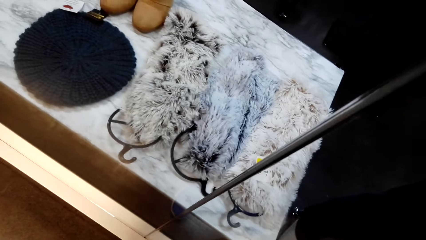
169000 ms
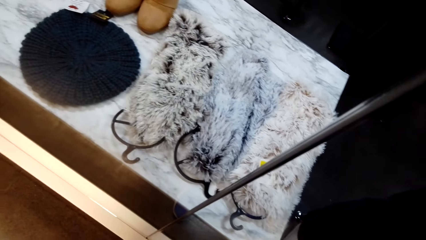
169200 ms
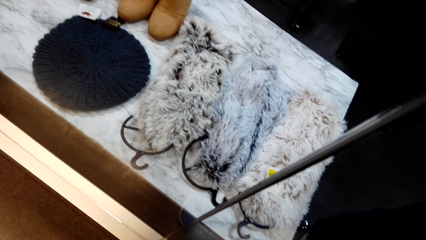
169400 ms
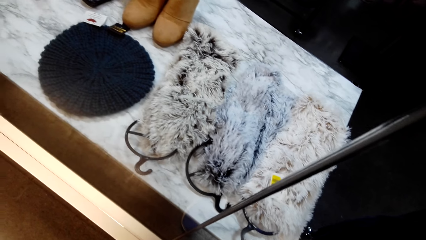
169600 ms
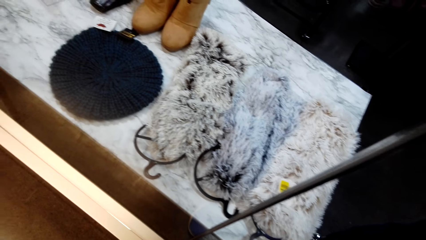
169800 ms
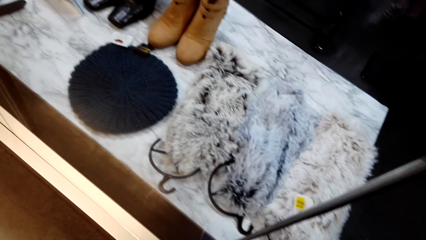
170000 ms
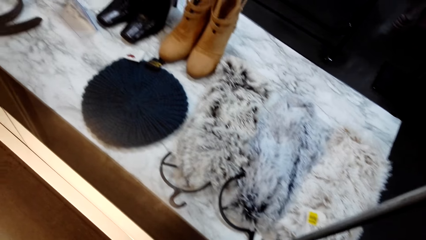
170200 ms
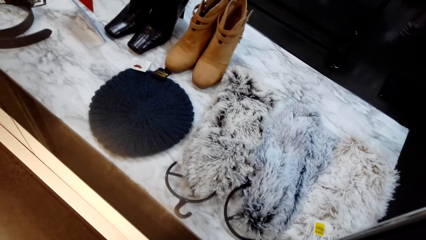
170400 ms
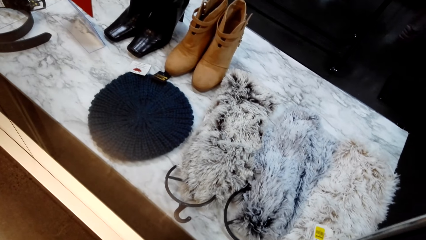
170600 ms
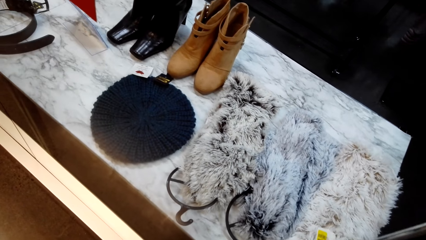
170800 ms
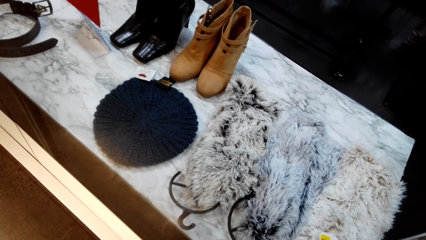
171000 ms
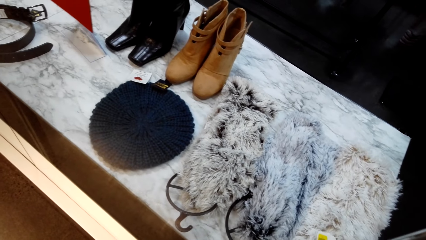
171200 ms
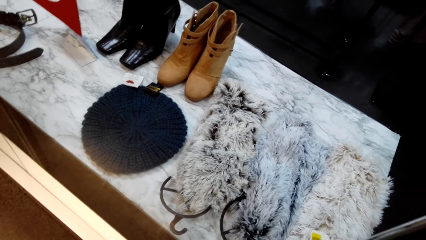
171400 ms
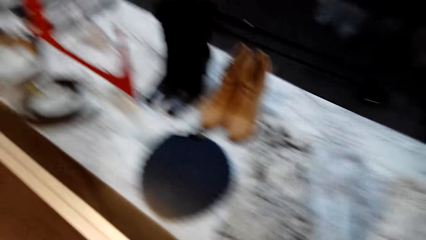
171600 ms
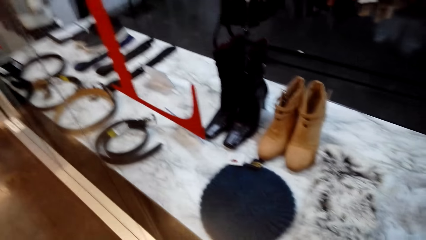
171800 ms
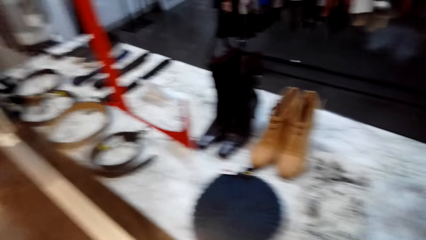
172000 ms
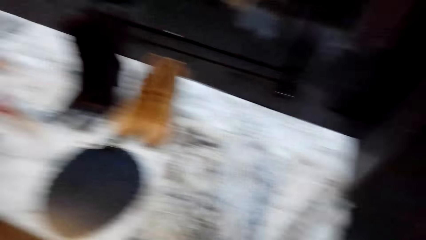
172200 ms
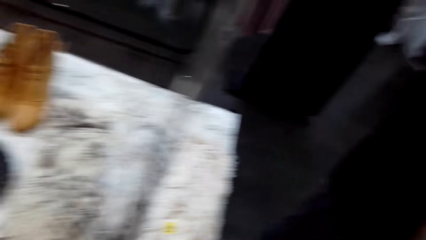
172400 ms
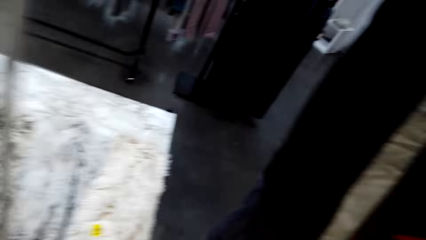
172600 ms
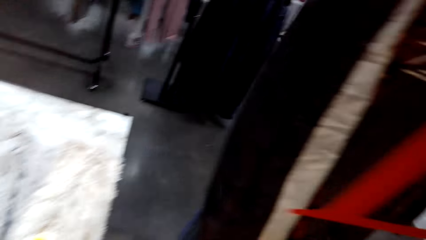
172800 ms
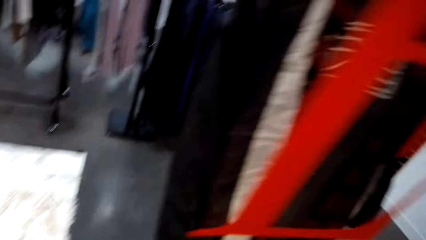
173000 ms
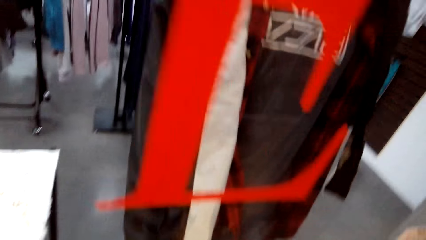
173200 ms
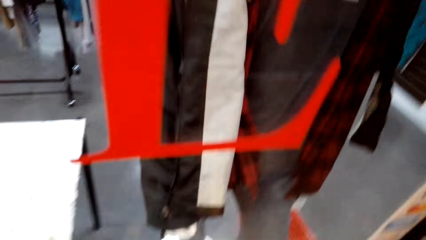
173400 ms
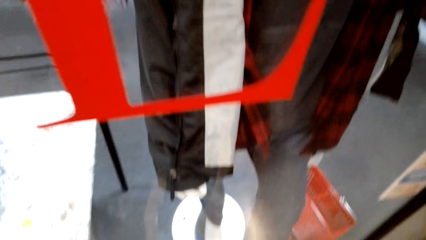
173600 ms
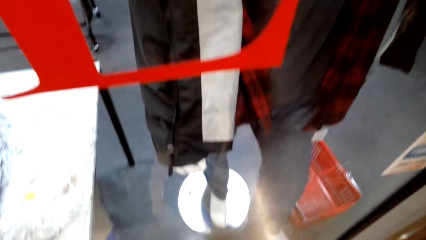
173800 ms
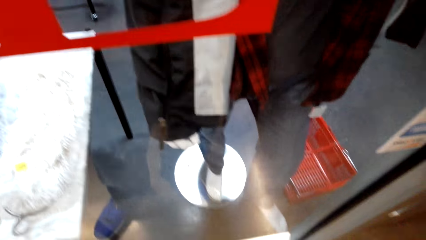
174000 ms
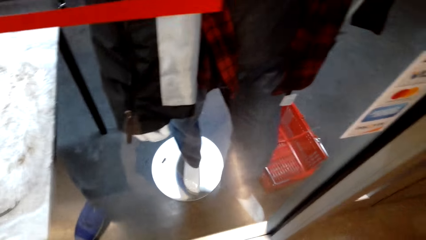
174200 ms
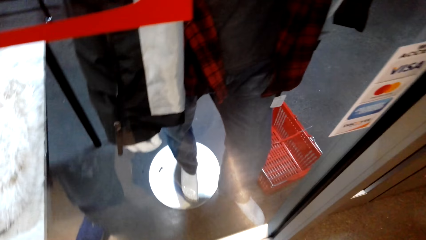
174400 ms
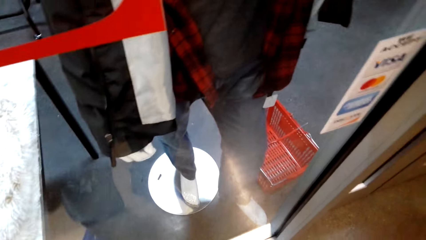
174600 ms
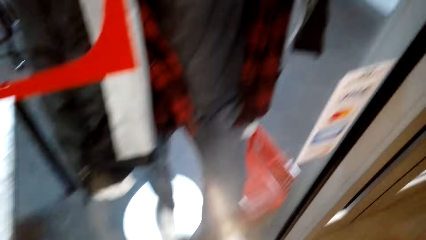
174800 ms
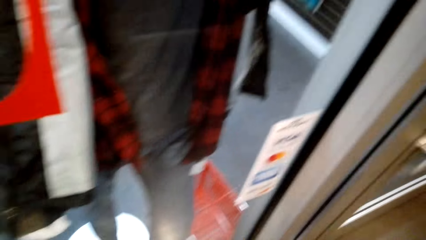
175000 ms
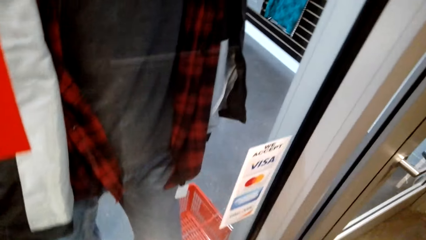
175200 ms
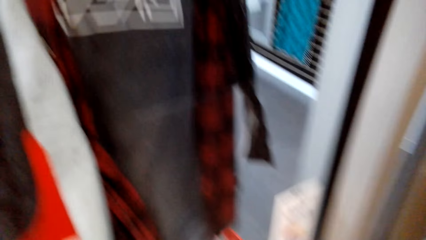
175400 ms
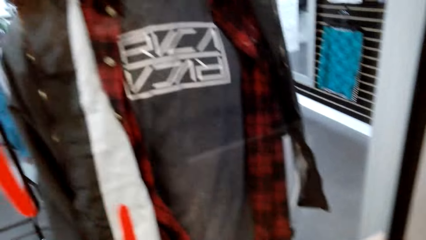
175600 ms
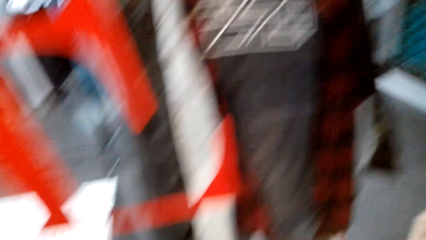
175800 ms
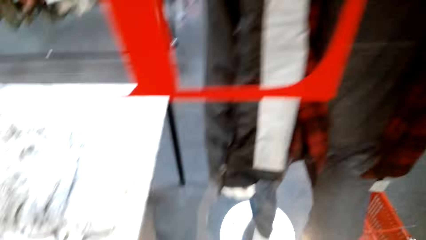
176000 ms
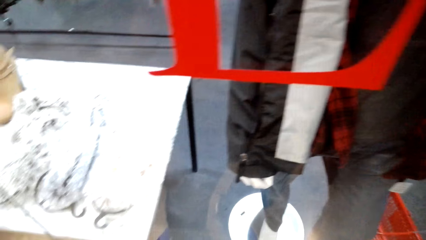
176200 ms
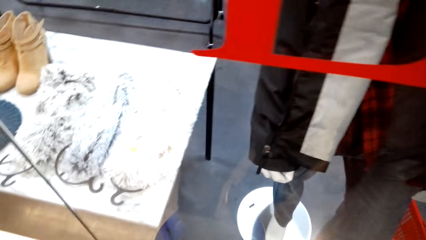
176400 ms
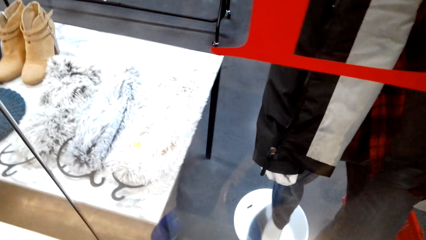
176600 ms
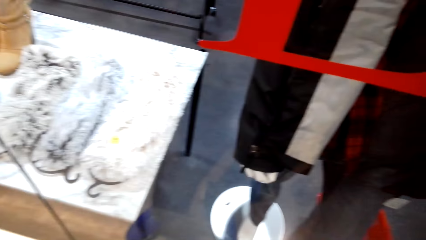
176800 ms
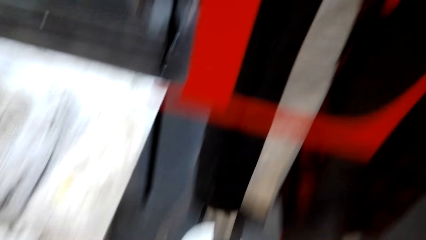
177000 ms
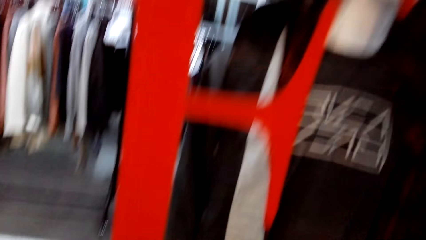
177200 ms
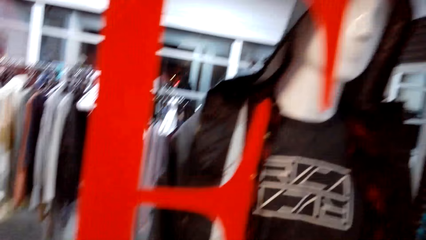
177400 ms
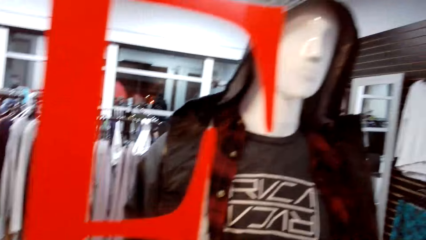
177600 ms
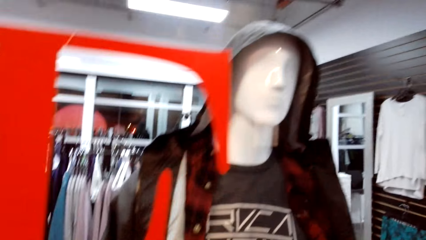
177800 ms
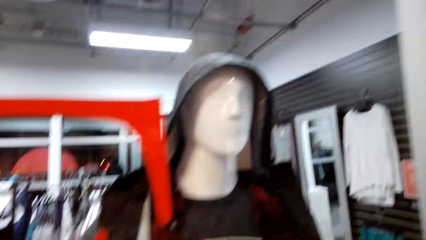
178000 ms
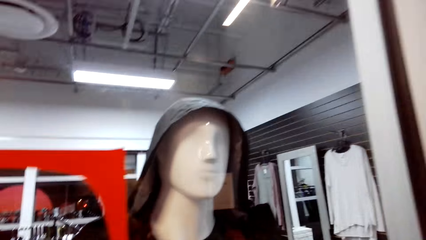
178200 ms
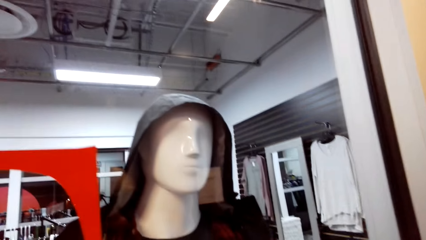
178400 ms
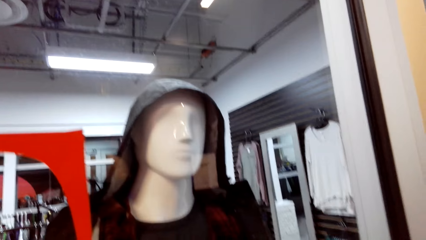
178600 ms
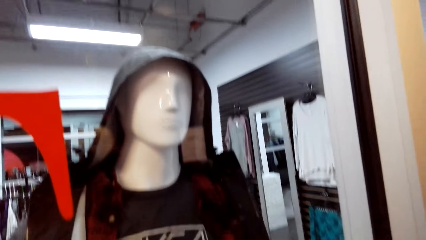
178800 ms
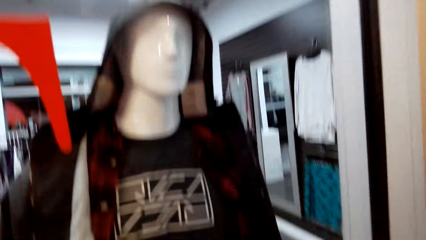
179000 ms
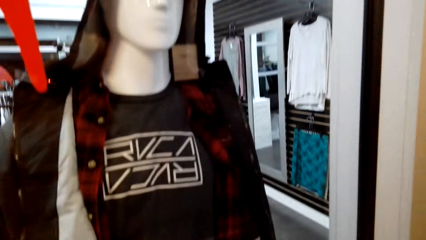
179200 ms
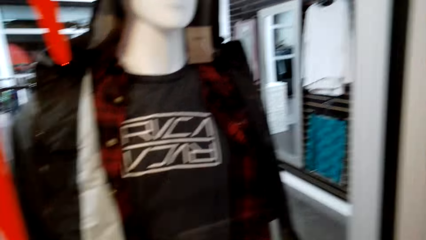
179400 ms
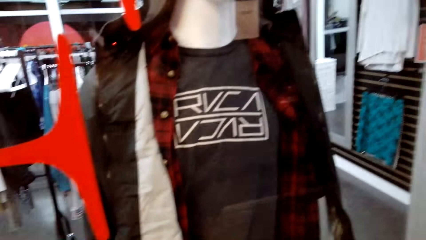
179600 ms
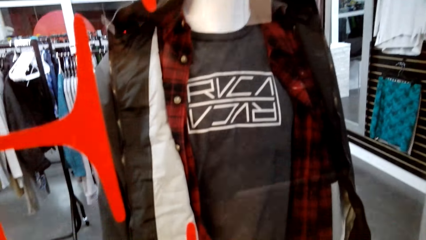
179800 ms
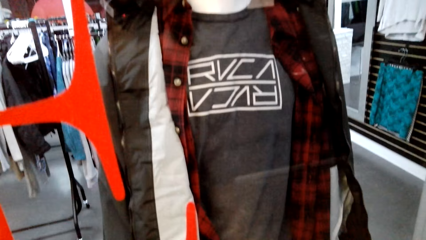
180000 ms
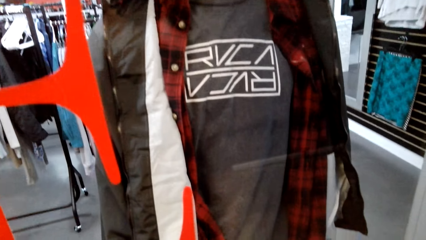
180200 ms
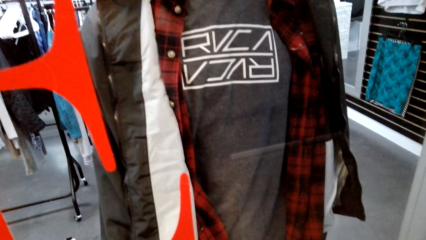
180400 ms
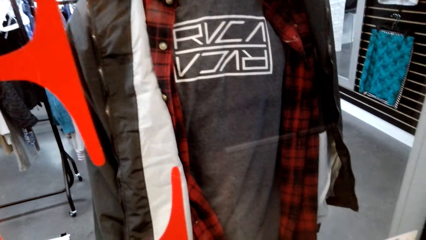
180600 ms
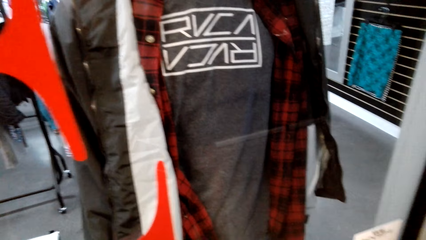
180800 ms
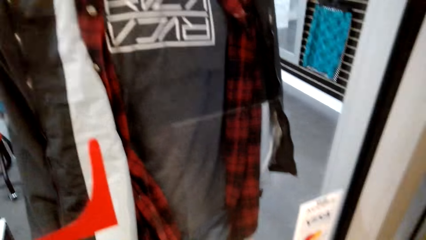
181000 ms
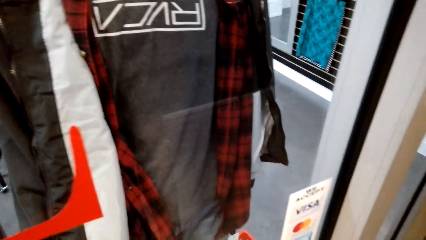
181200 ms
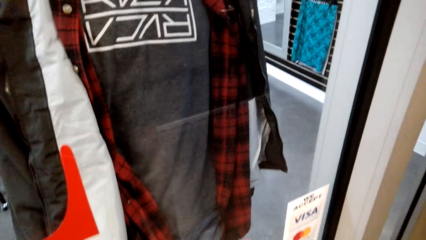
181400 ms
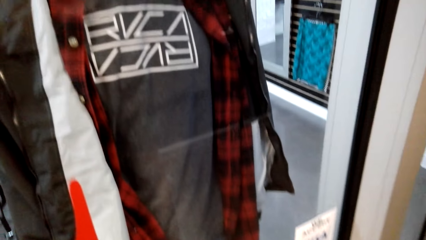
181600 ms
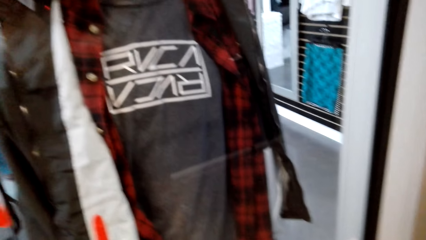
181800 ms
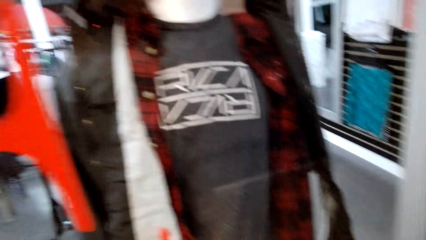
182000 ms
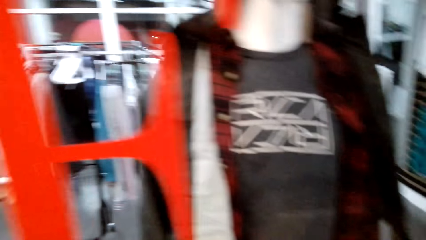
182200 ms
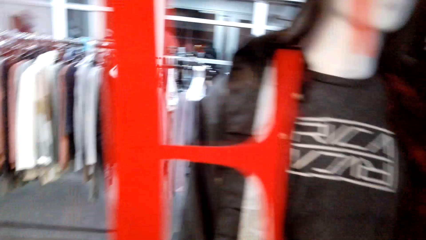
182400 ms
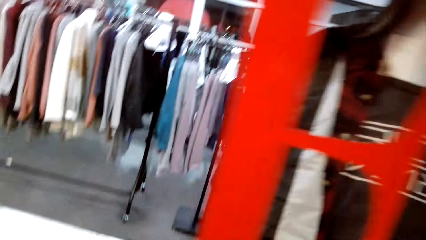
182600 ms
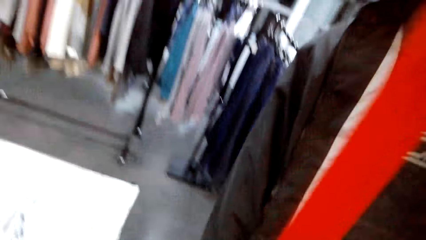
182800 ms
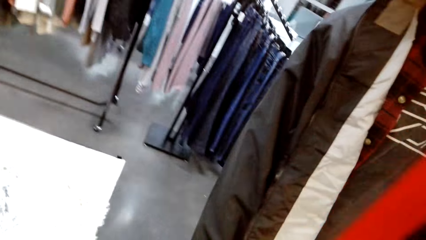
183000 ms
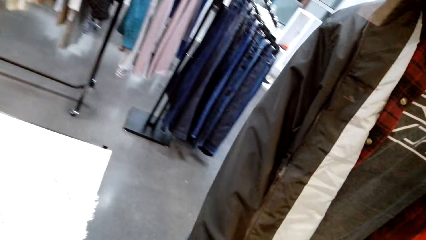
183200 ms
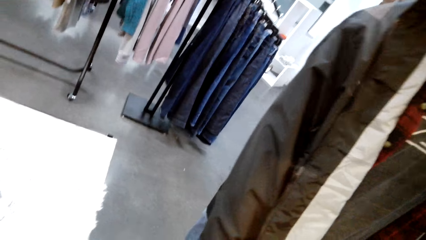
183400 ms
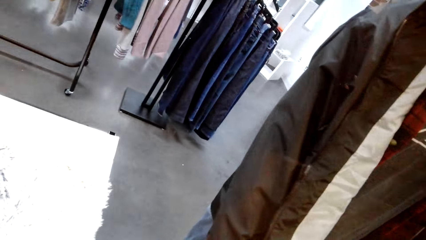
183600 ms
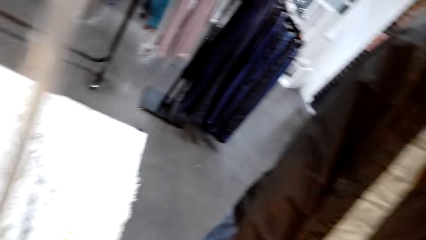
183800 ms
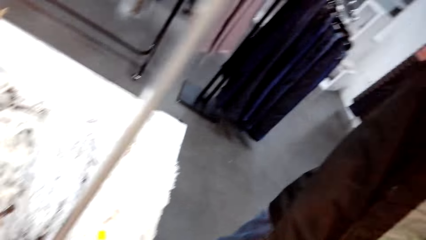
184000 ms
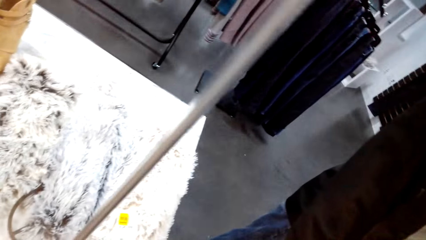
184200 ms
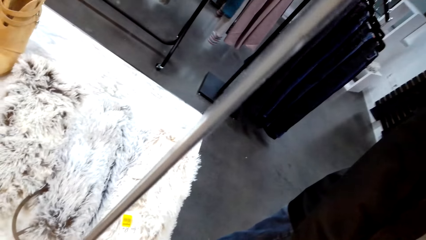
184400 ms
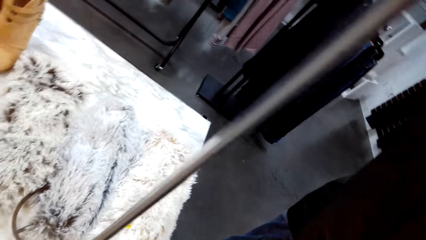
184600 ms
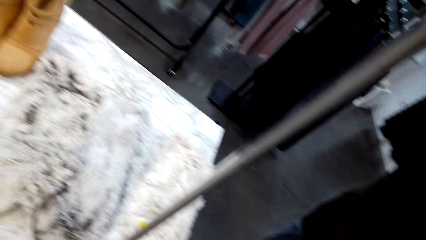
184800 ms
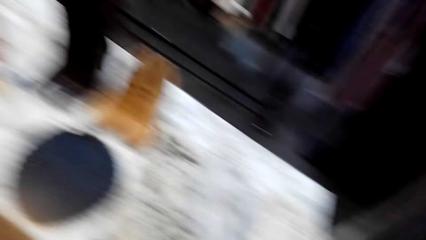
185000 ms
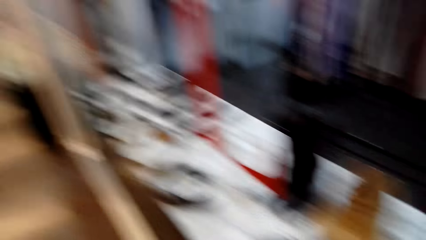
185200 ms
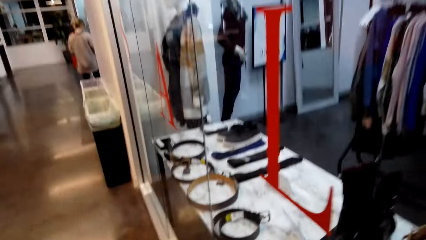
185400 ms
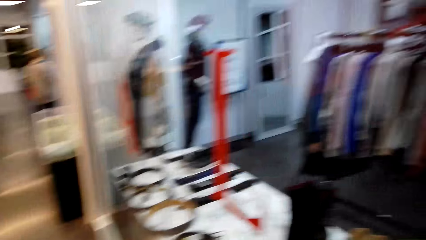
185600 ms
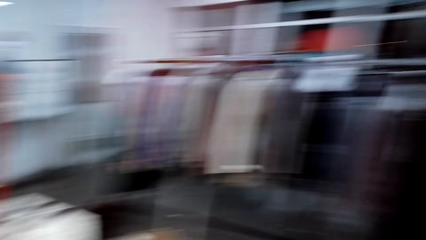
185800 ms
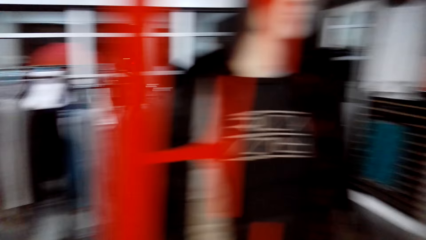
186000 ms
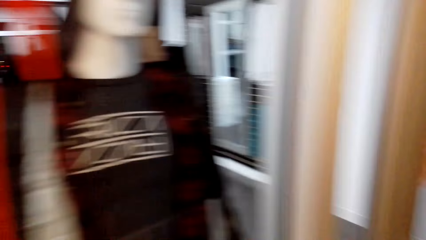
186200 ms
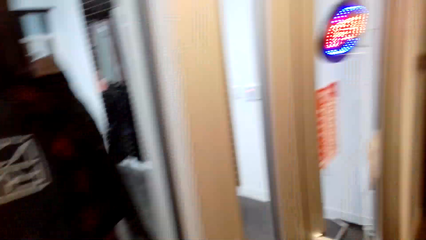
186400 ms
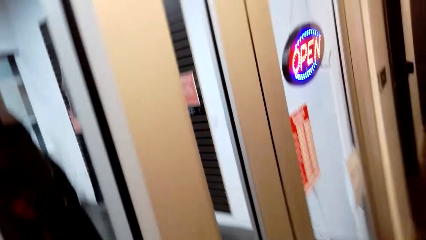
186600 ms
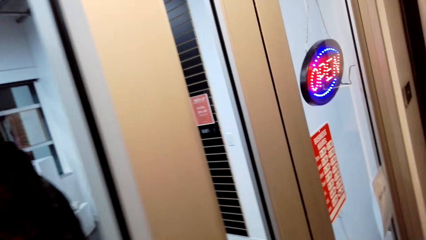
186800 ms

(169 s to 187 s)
The camera wearer looks at the mannequin. They look around.
